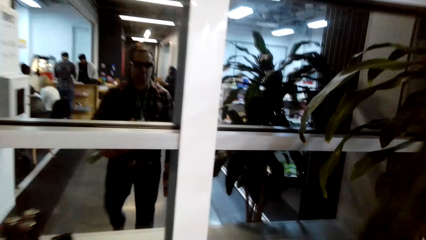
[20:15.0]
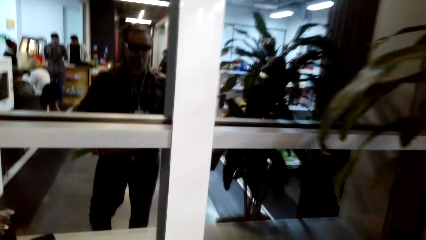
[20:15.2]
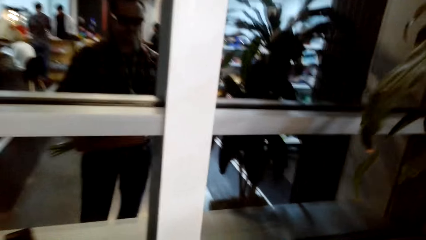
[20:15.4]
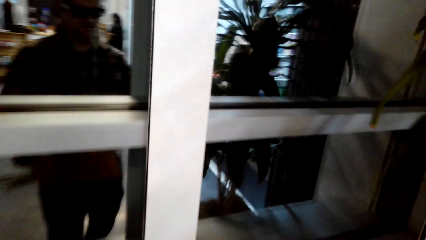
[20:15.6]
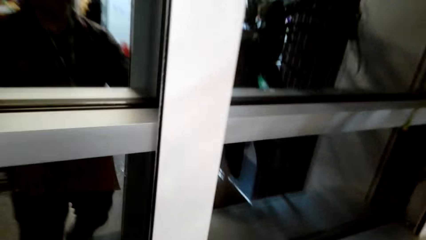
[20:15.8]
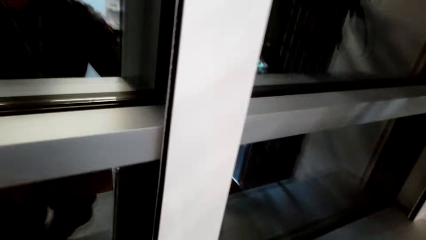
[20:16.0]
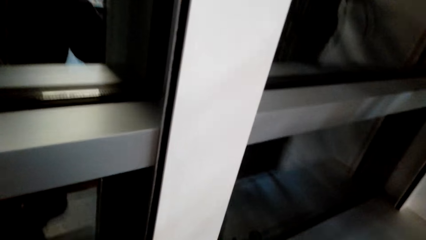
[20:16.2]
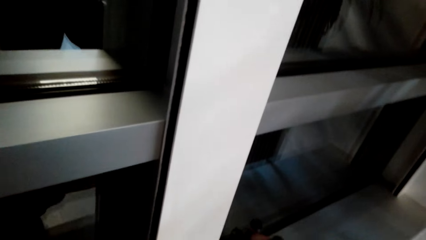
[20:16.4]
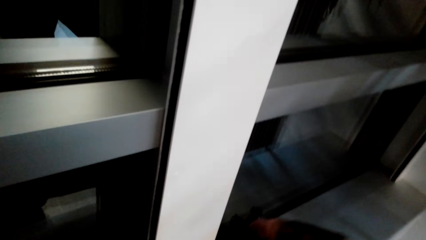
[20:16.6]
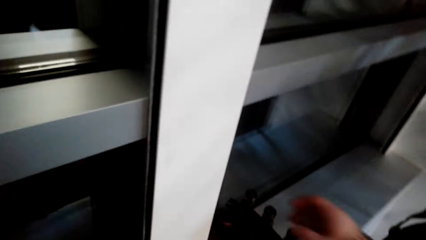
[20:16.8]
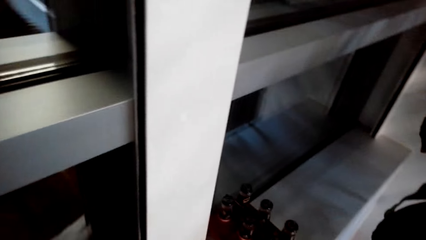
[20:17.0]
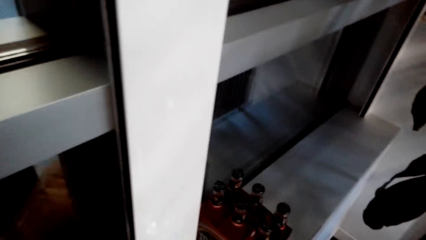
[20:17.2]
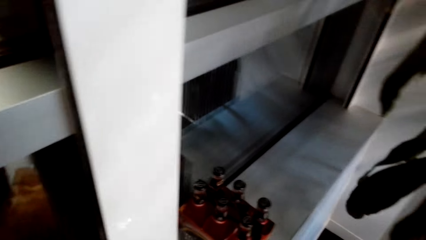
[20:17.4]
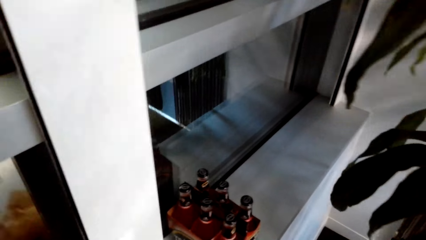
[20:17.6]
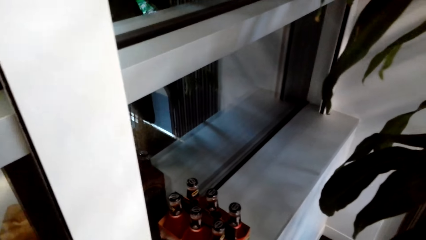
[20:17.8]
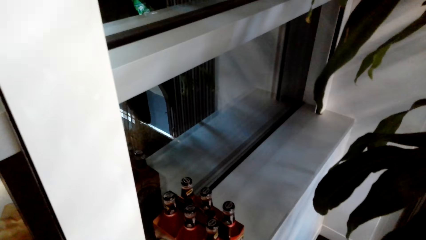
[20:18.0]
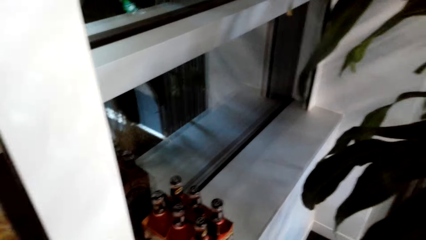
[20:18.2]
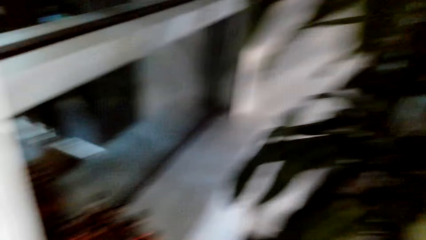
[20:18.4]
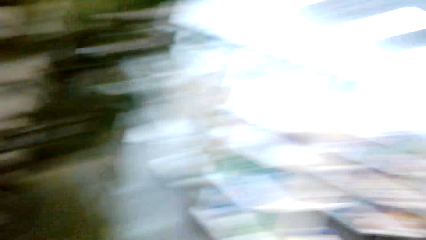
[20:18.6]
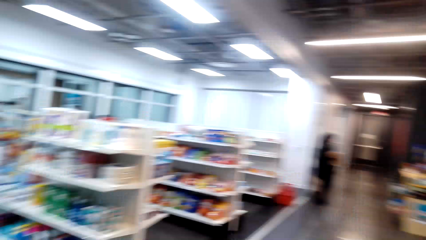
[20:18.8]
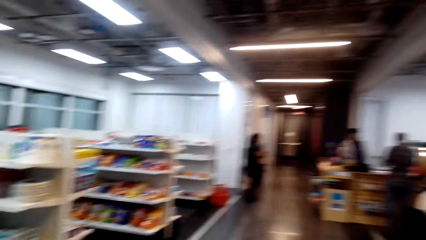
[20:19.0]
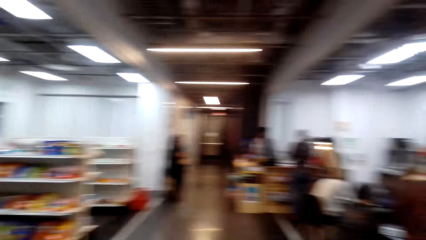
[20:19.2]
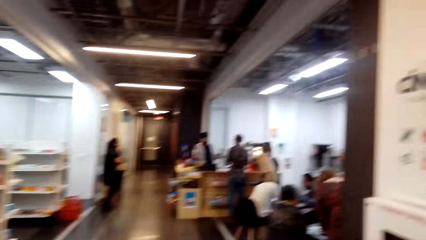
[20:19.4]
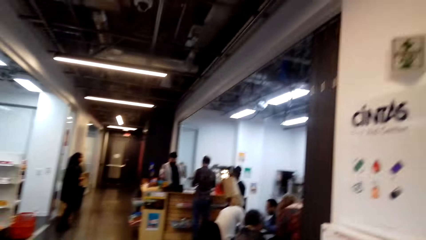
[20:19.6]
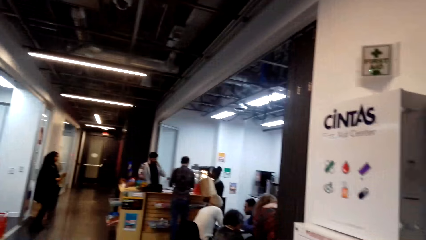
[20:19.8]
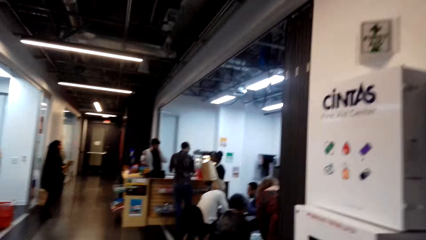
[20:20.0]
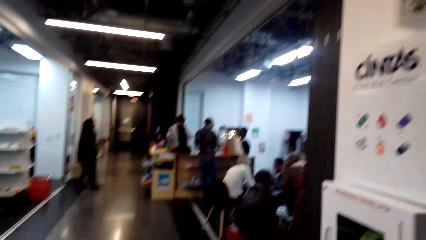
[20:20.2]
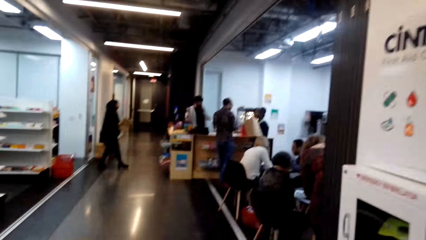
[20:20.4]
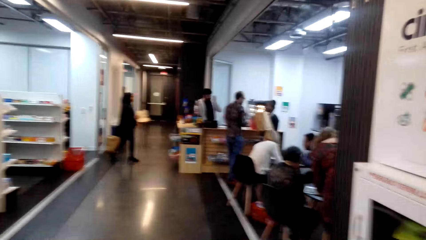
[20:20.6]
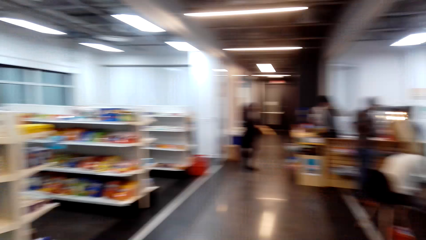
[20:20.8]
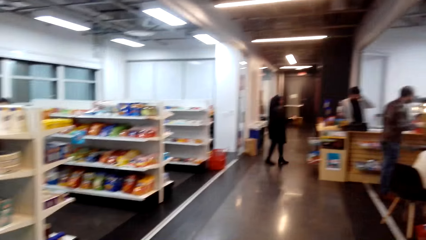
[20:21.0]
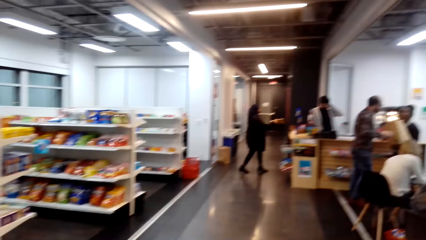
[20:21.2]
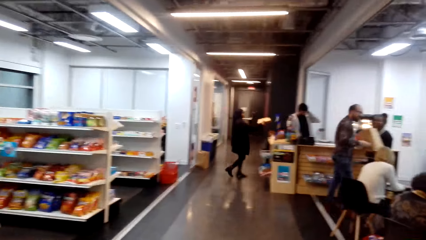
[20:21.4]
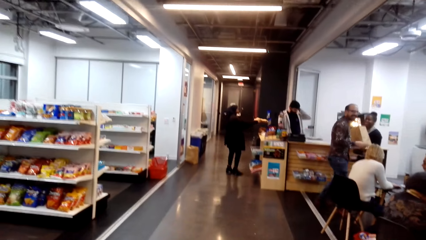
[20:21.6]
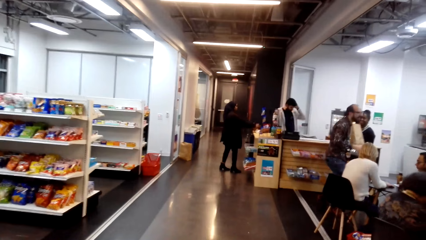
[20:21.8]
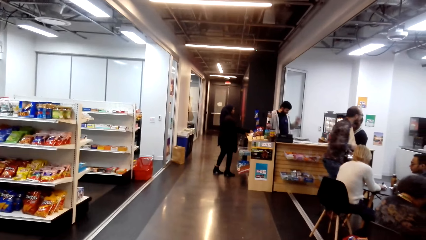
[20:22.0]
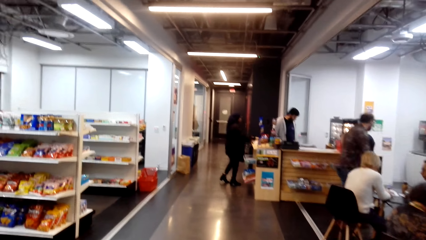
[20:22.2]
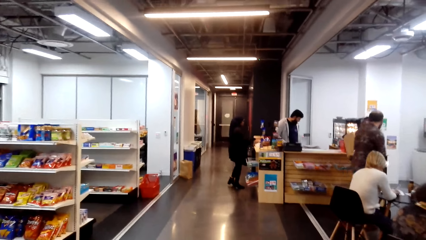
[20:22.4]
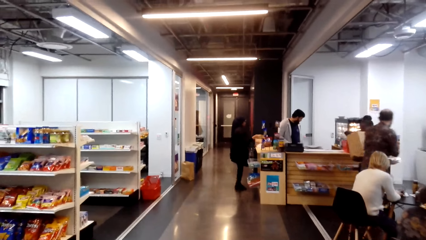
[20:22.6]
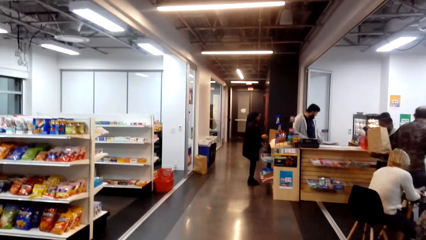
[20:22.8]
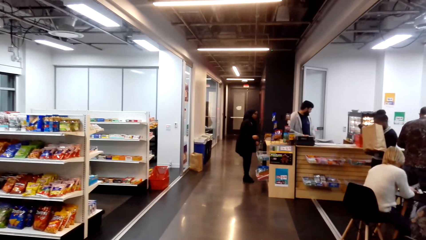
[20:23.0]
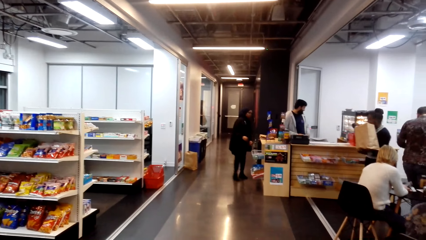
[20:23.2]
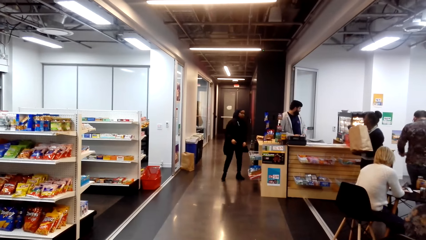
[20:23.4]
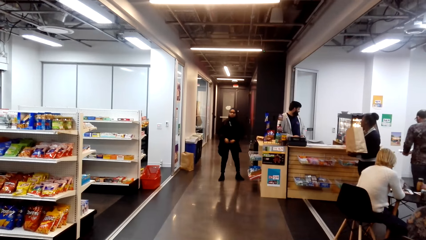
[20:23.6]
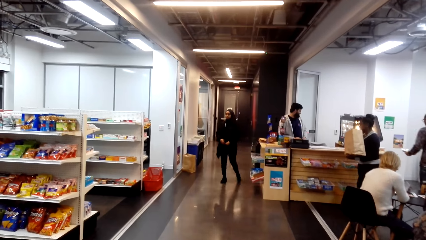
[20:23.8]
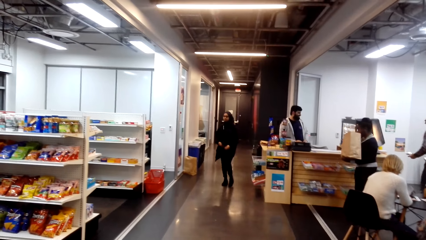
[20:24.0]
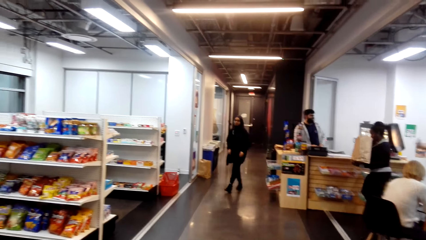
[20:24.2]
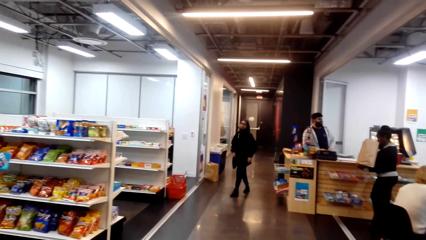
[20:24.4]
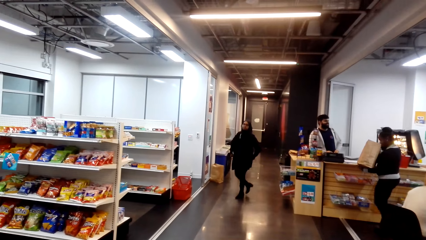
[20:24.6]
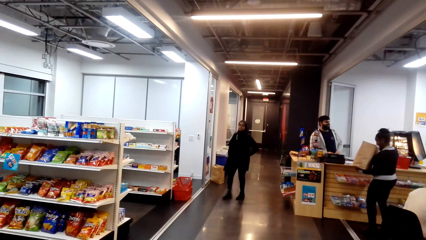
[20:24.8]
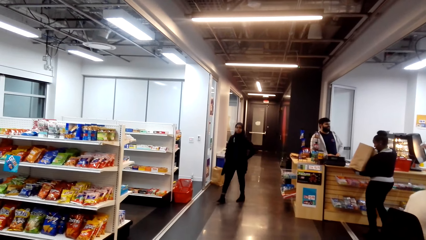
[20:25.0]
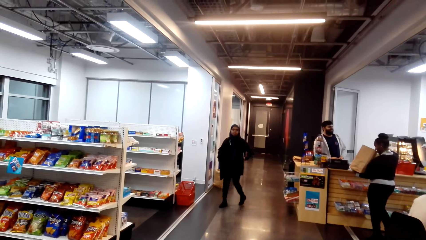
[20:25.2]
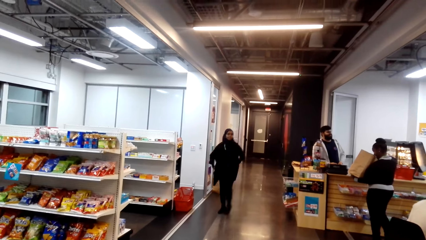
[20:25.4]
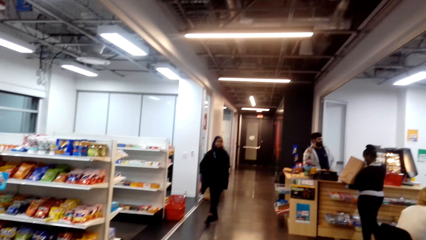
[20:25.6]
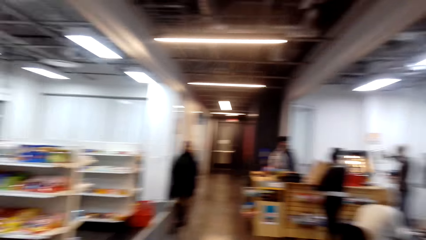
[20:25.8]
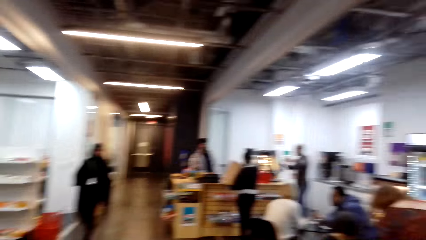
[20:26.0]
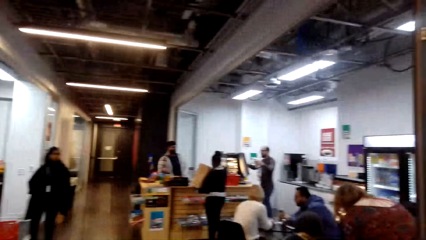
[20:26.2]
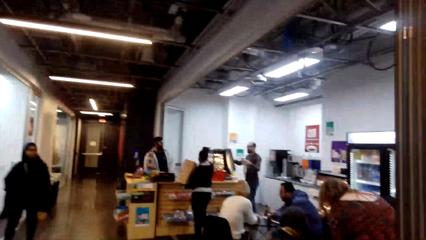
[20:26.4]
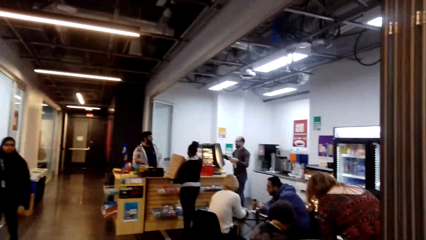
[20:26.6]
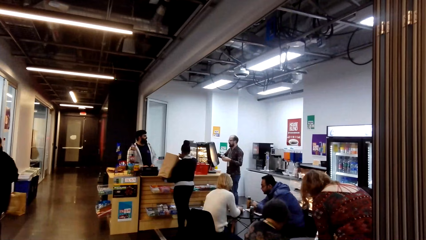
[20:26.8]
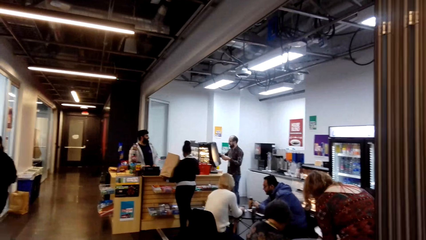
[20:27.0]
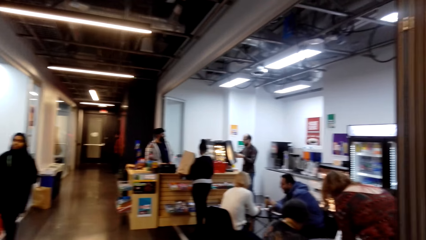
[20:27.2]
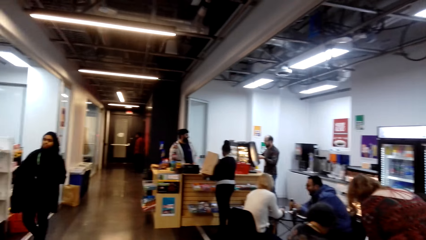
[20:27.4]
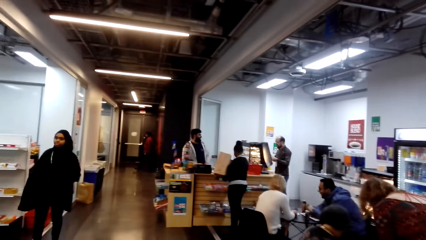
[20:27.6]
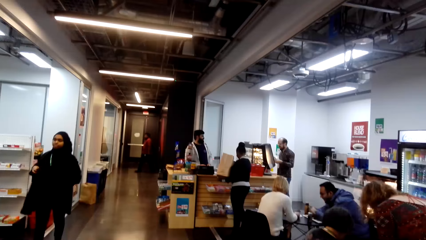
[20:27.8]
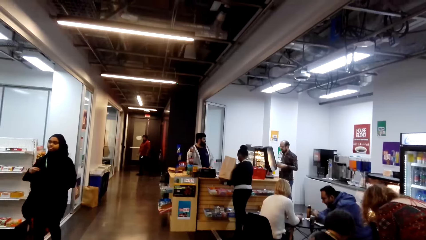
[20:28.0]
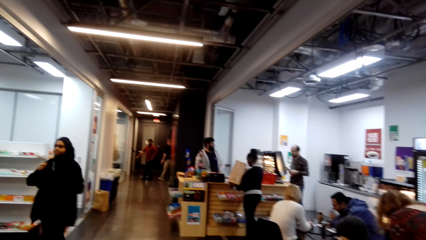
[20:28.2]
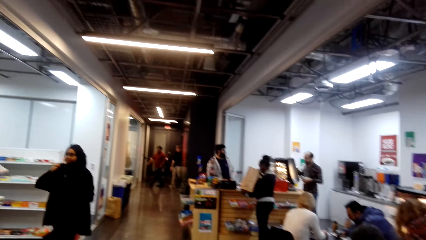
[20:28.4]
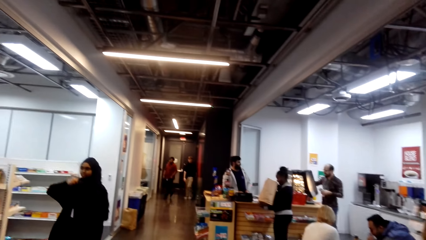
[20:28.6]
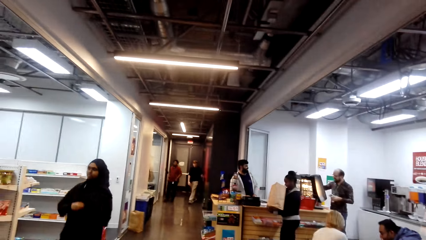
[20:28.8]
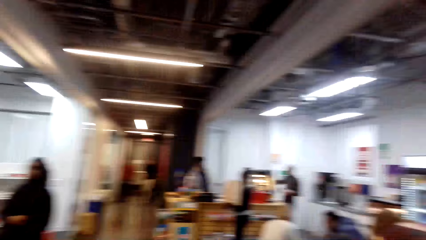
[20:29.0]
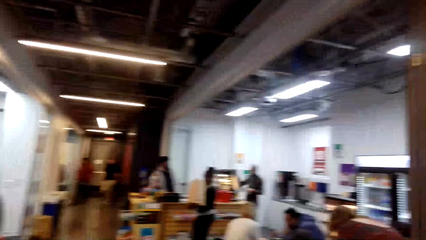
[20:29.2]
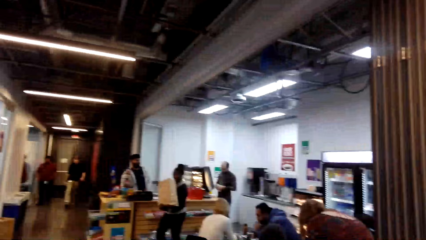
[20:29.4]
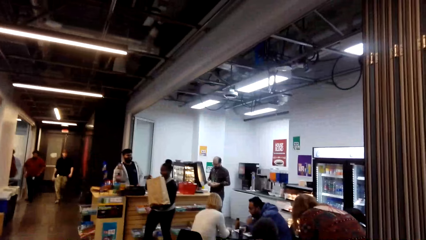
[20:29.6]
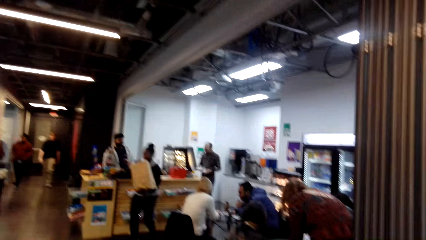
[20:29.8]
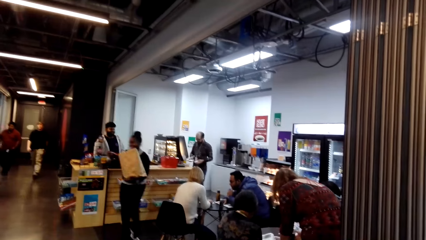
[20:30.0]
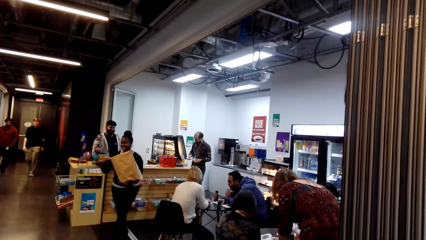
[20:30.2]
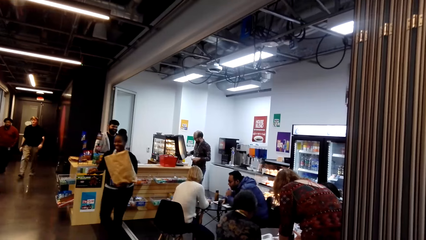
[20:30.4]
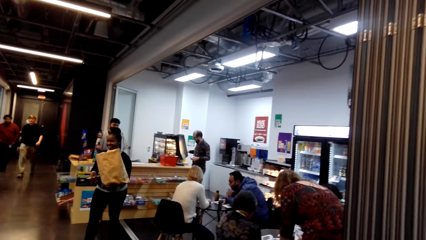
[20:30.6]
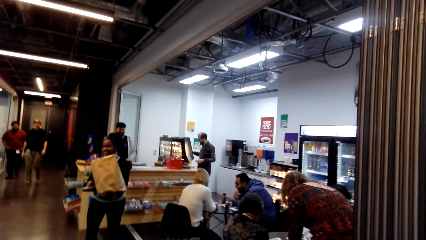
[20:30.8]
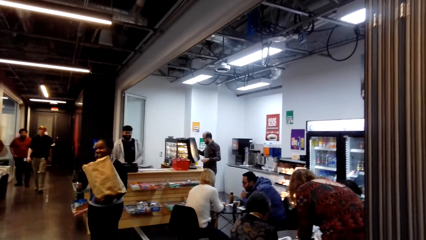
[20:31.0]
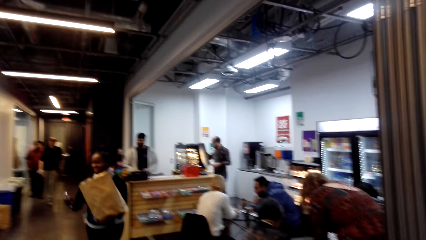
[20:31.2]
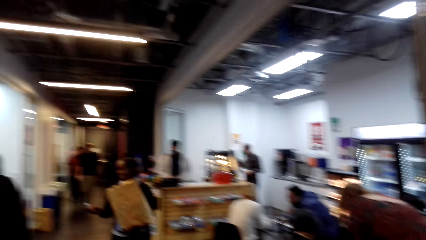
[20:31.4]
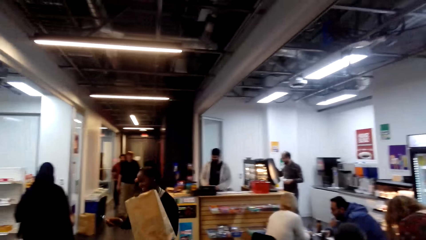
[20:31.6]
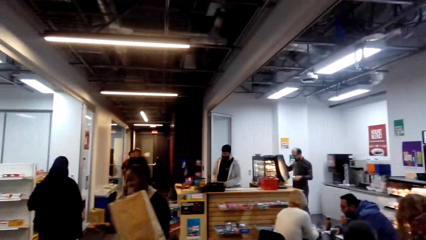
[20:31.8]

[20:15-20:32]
The camera wearer places the drink on the floor. They turn around, look around, and move around the supermarket. They look around.
